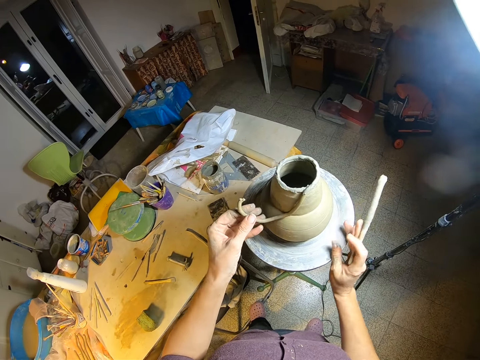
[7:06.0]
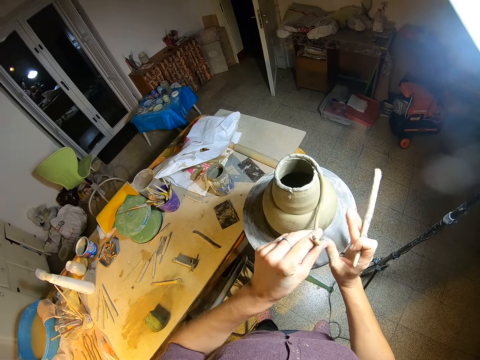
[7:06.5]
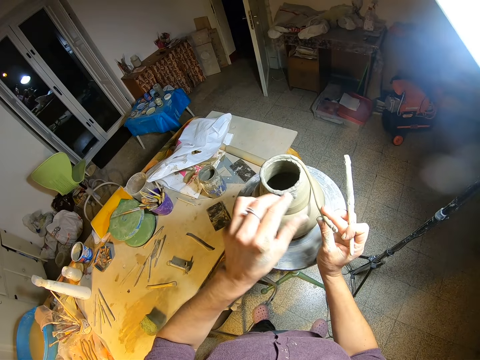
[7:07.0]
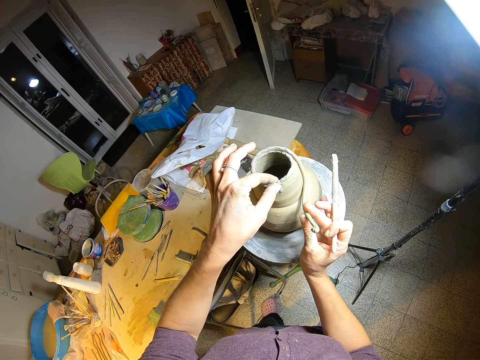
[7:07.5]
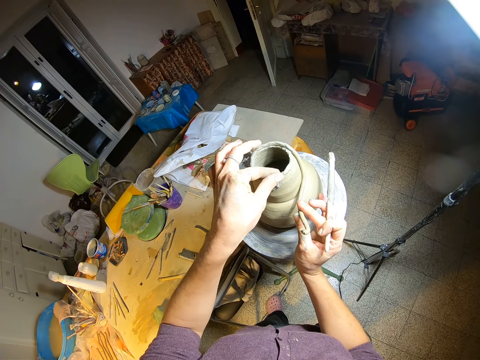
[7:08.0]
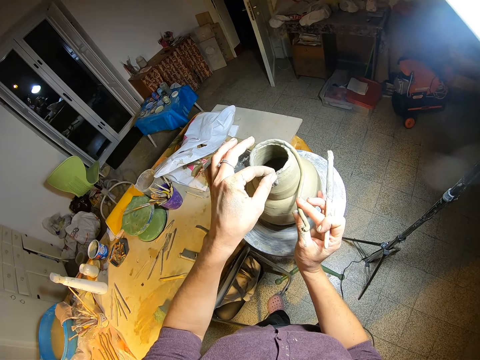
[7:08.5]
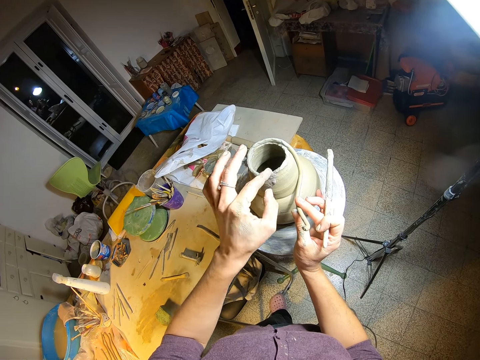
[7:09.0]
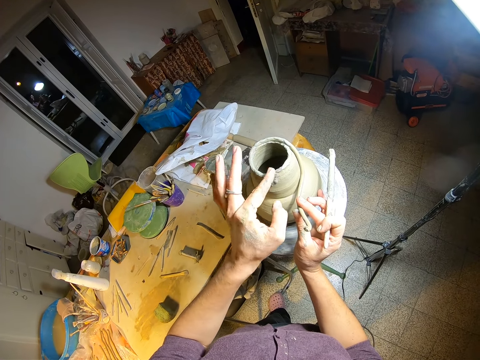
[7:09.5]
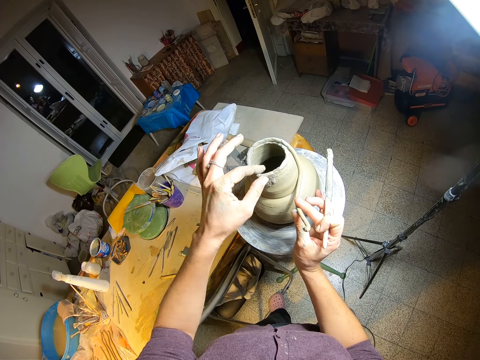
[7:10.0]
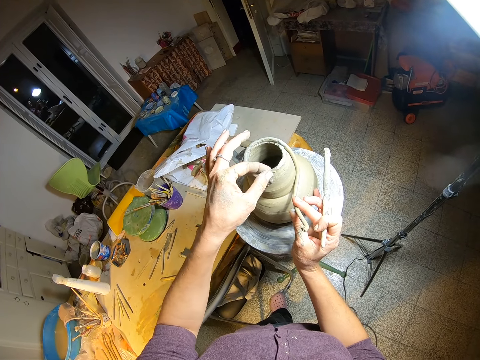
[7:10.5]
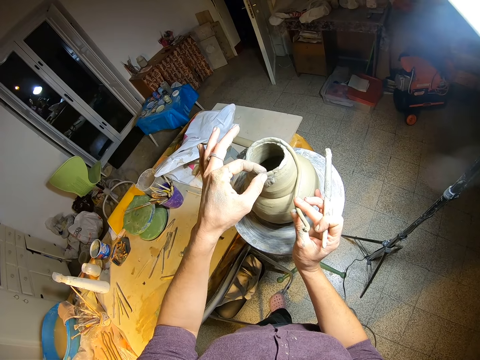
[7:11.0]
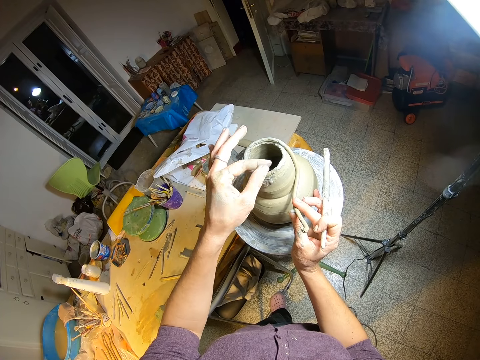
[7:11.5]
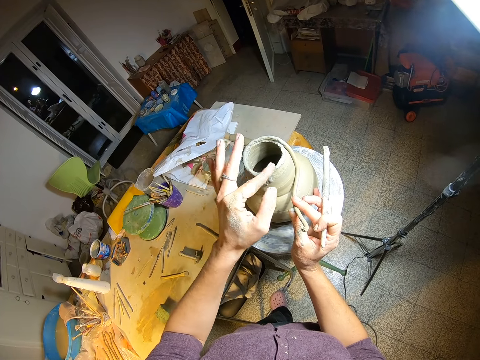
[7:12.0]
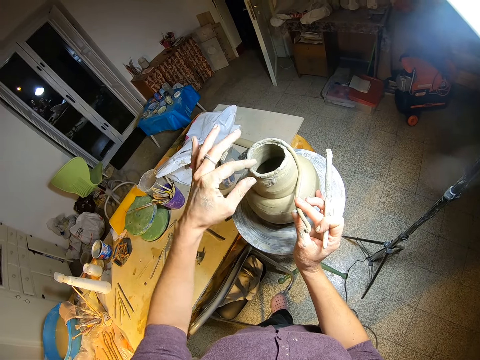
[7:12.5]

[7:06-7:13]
The camera wearer turns the manual pottery wheel with his right hand. He switches the strip of clay from his left hand to his right hand. He shapes the pottery properly with his left hand.

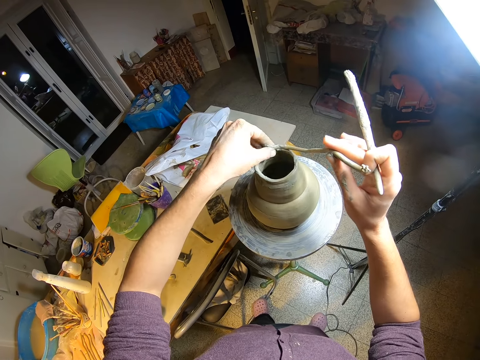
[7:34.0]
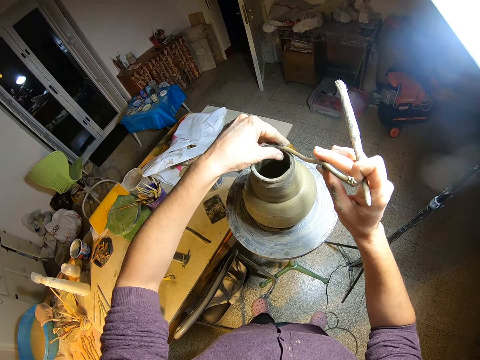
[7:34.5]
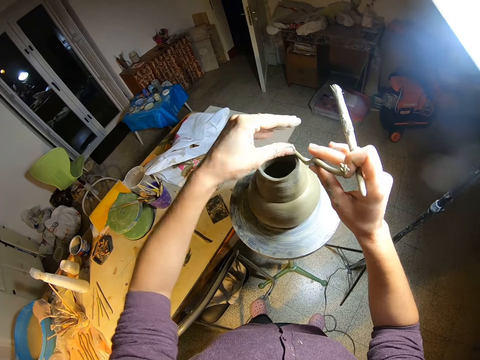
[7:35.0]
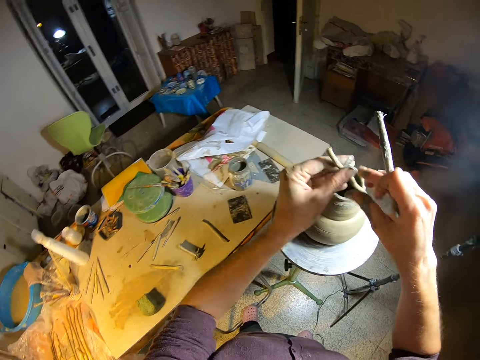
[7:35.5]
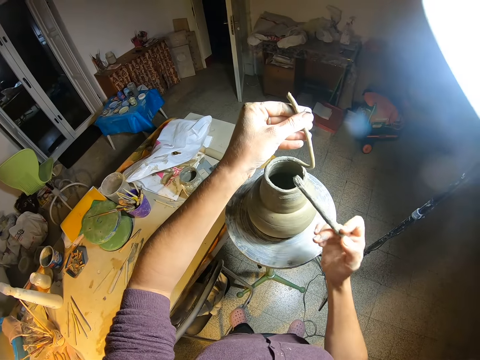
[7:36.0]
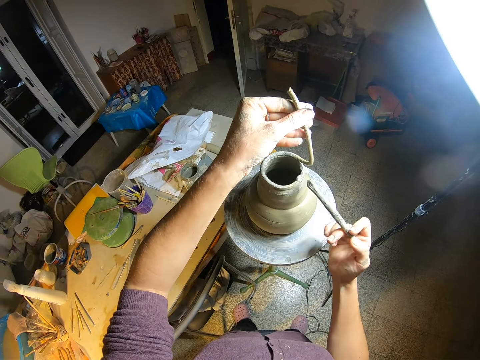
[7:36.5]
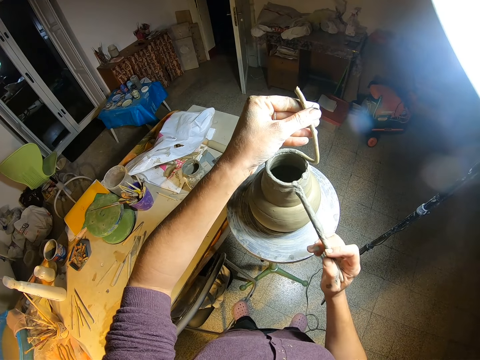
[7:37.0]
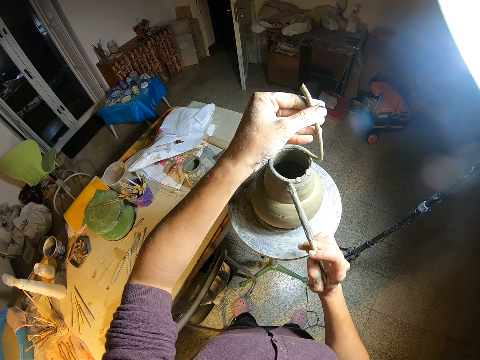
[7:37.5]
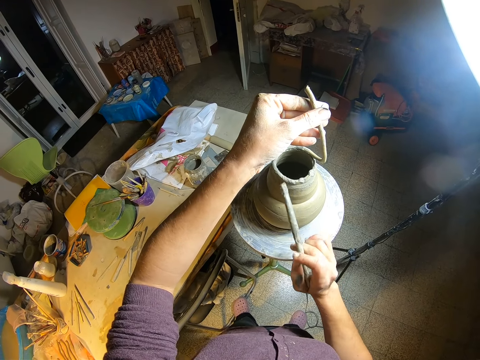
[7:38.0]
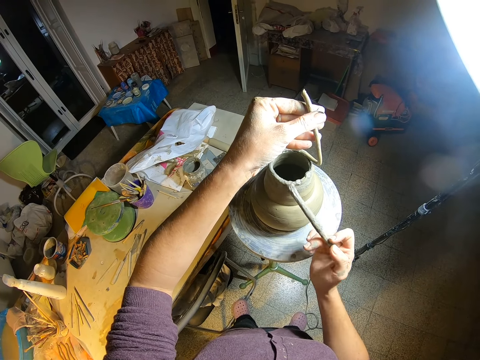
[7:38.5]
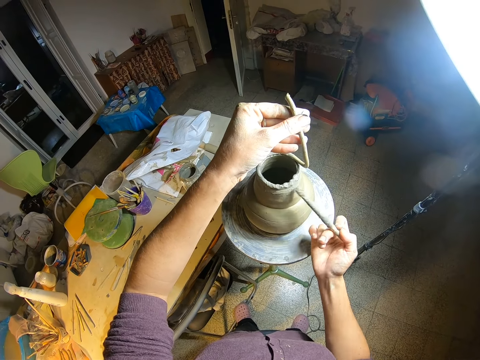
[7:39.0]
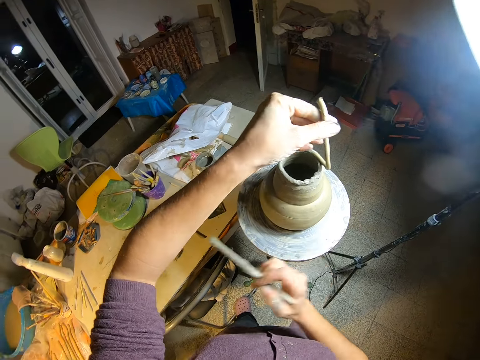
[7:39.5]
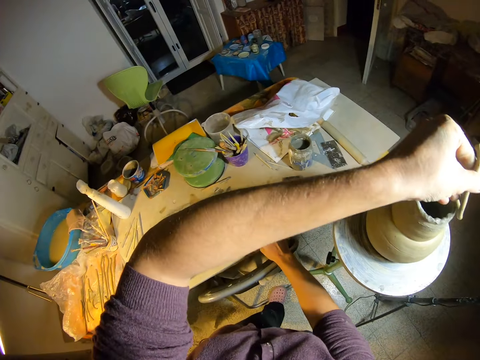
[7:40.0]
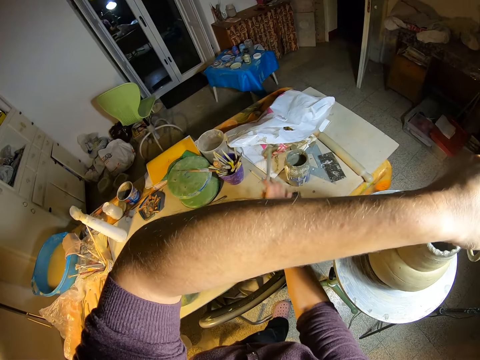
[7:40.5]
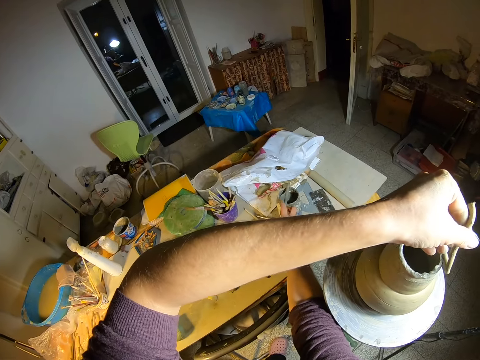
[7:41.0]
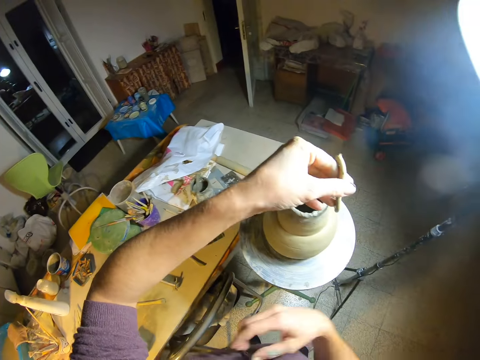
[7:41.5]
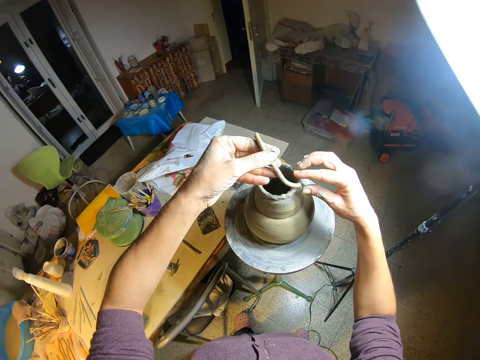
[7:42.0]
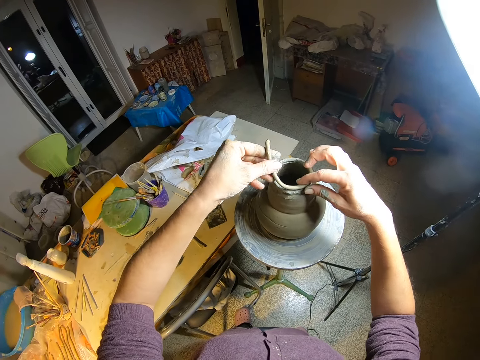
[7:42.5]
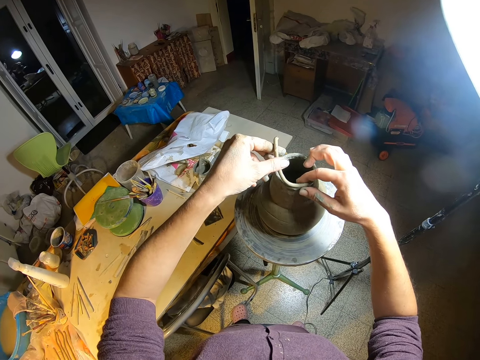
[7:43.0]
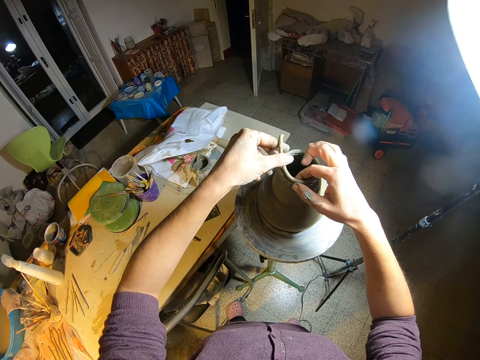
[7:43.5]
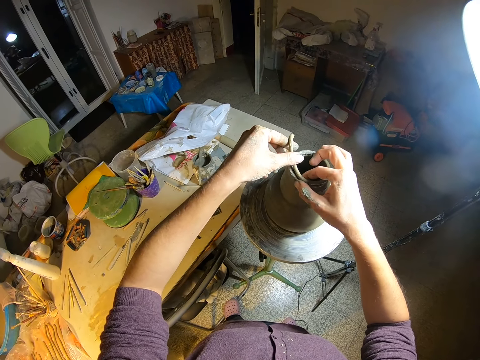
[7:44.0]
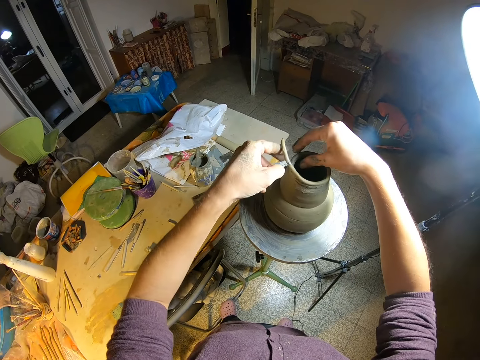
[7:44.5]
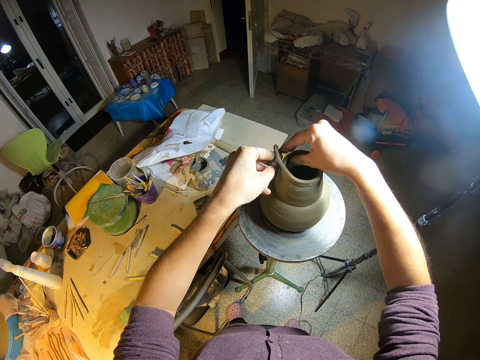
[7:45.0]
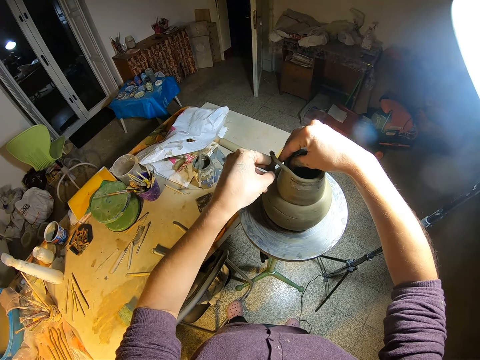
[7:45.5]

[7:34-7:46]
The camera wearer switches the strip of clay from his right hand to his left hand. He coats the pottery or mold with the brush in his right hand. He drops the brush on the jar of slip with his right hand. He shapes the pottery properly with both hands. He fixes the roll round on the mold opening with his hands.

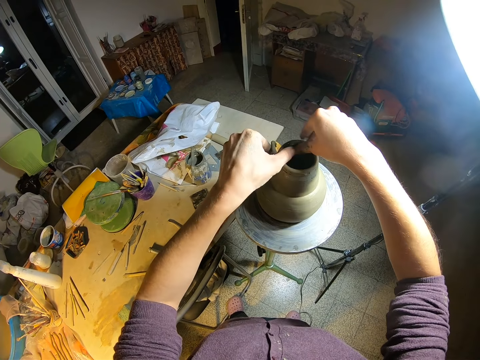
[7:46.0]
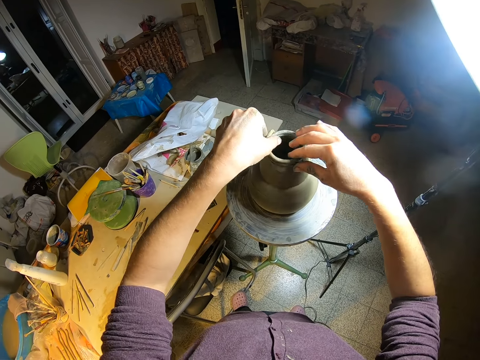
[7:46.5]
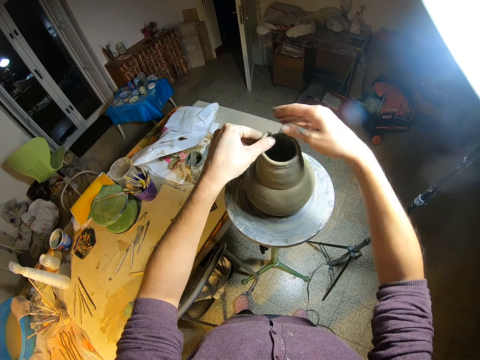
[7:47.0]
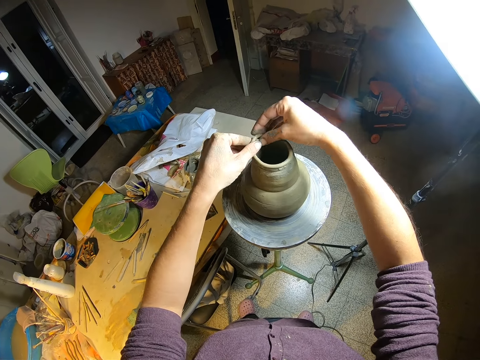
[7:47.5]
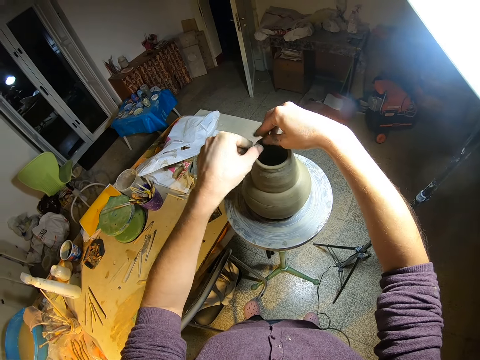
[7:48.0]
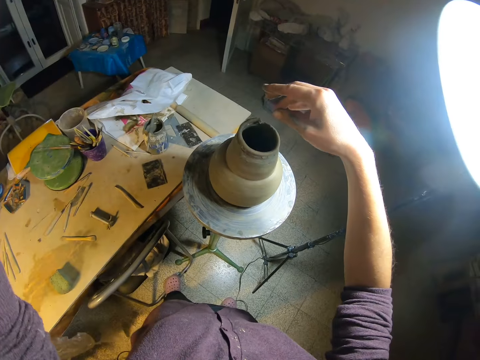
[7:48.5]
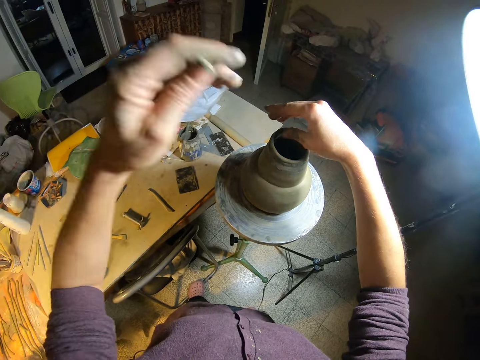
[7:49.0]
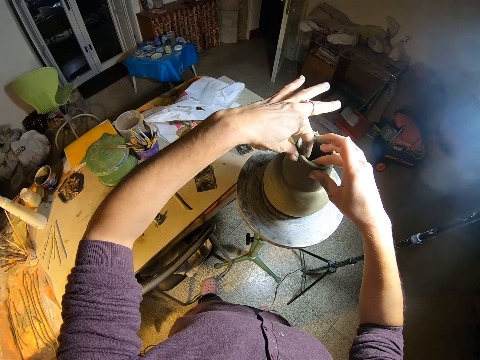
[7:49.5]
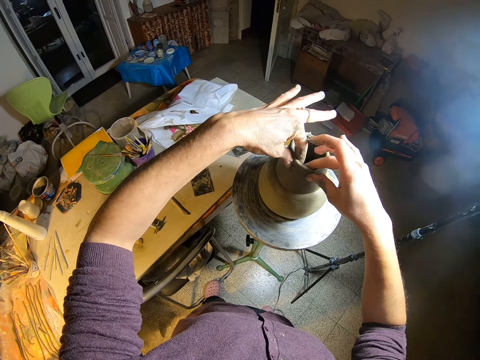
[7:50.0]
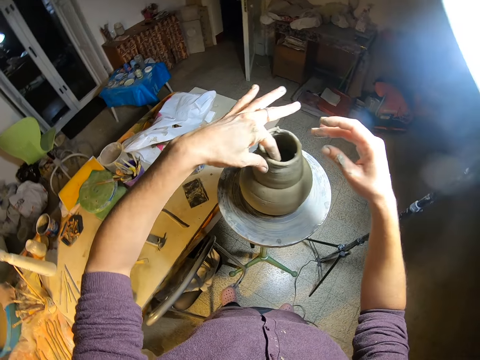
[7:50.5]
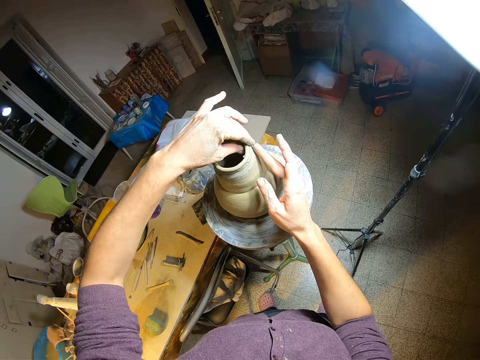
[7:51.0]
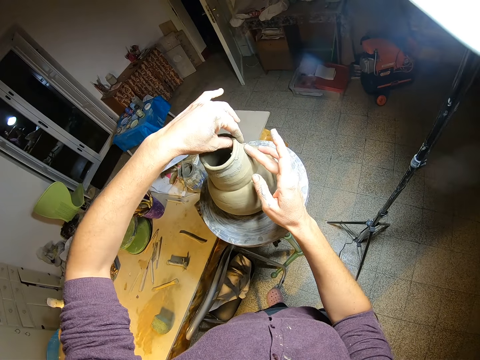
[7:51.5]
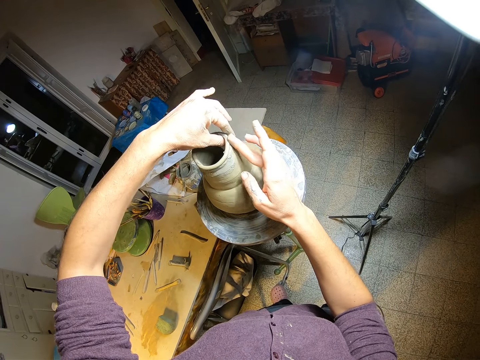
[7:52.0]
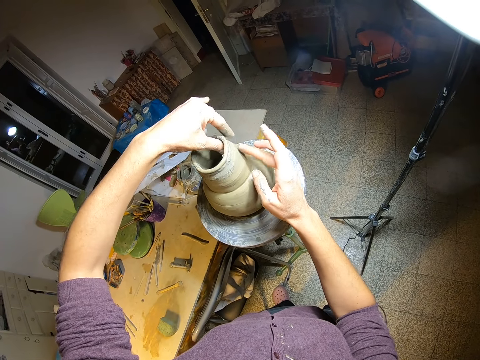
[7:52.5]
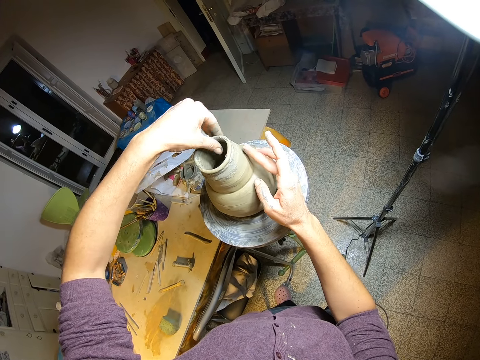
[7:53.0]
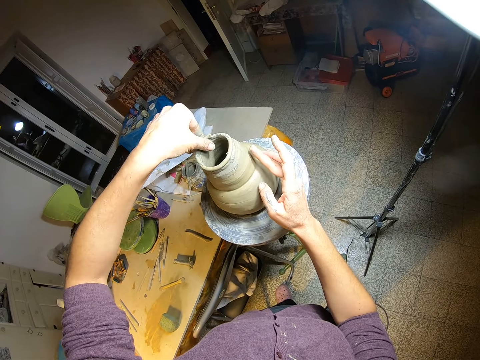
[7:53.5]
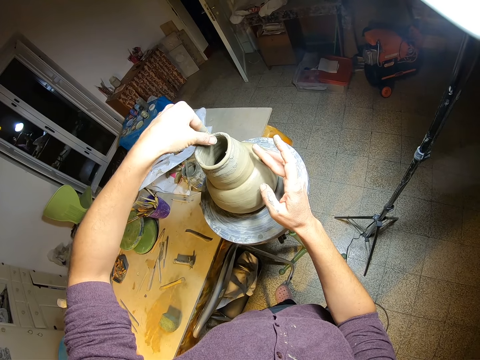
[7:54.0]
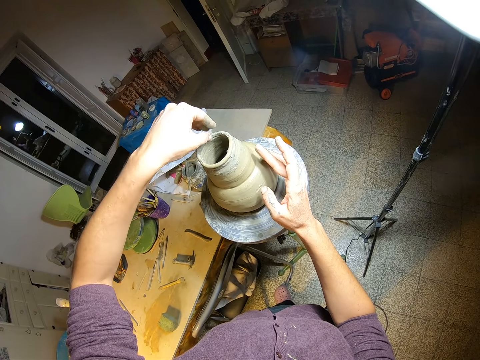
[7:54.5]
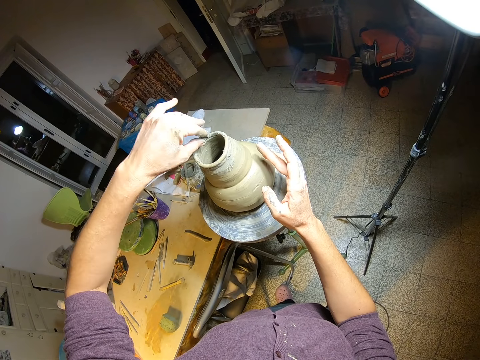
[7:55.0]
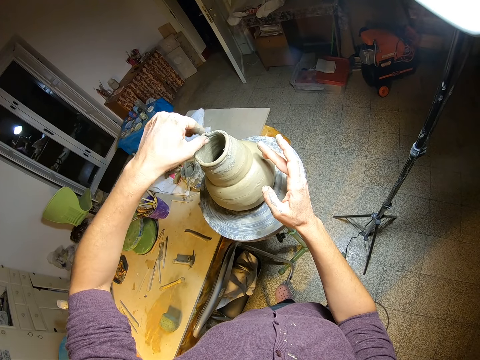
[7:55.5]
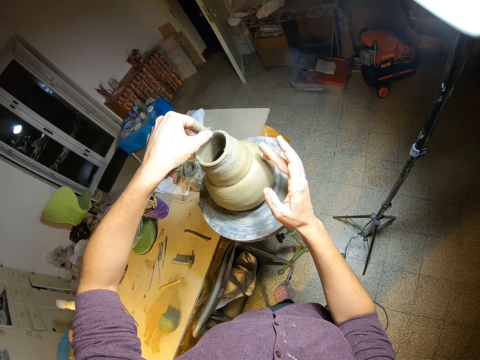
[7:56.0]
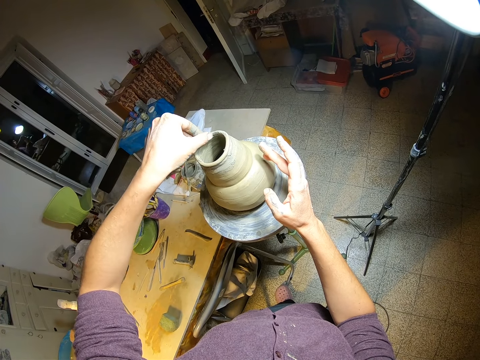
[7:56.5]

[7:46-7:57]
The camera wearer lifts their hands from the mold. They fix the roll round on the mold opening with their hands.
